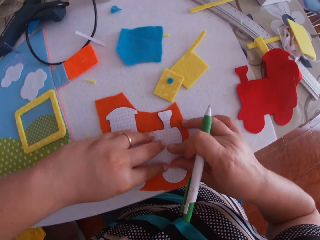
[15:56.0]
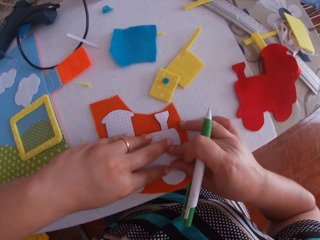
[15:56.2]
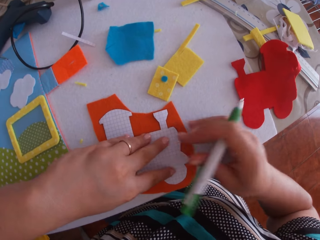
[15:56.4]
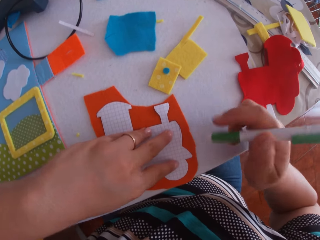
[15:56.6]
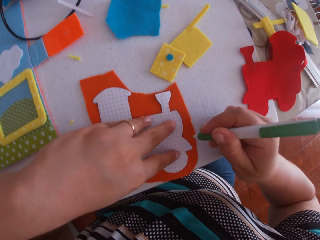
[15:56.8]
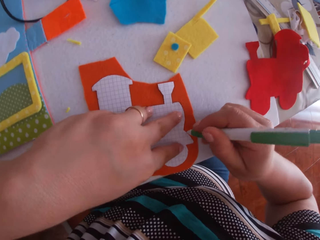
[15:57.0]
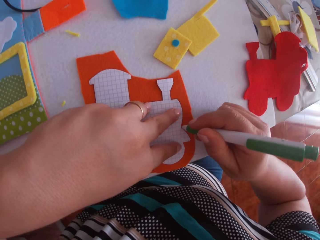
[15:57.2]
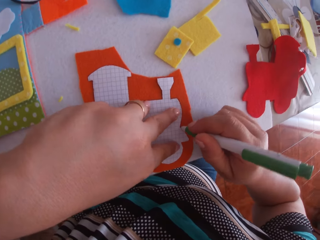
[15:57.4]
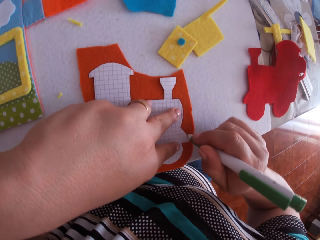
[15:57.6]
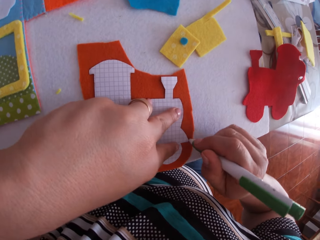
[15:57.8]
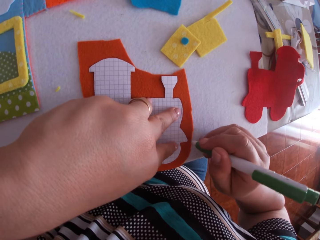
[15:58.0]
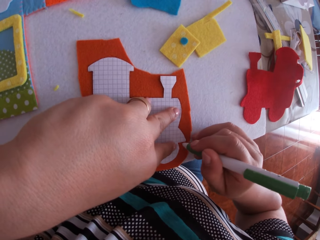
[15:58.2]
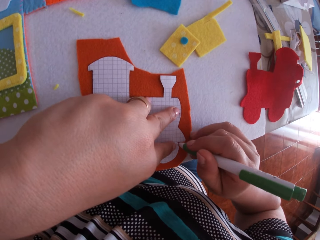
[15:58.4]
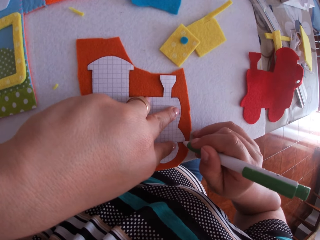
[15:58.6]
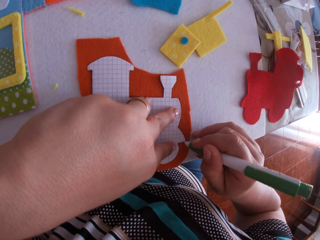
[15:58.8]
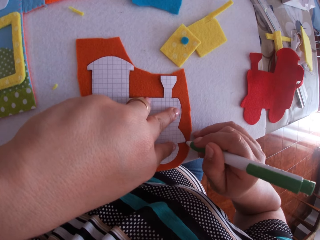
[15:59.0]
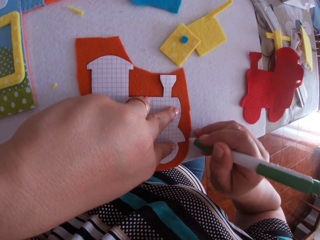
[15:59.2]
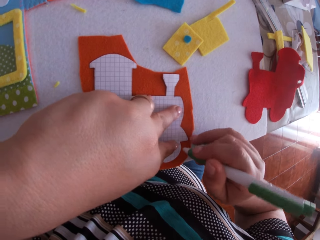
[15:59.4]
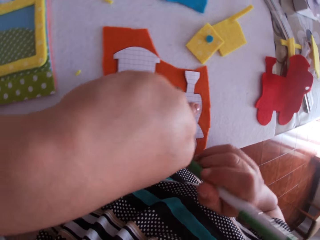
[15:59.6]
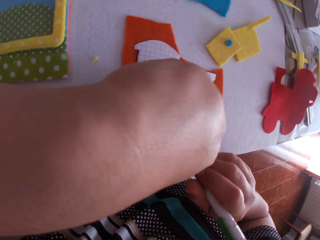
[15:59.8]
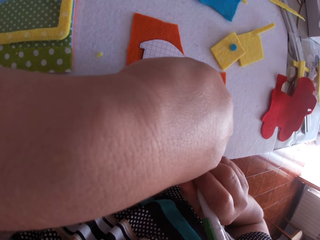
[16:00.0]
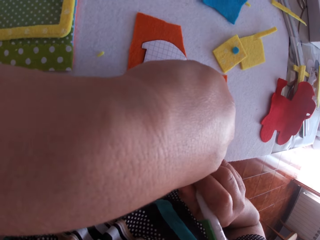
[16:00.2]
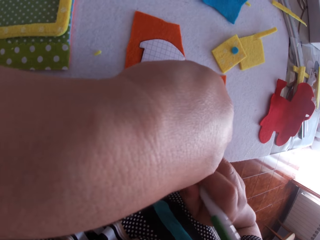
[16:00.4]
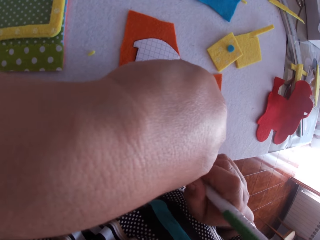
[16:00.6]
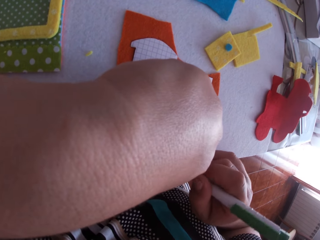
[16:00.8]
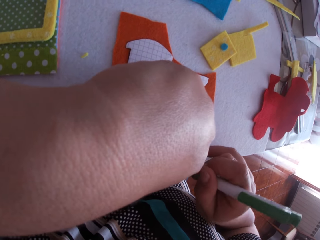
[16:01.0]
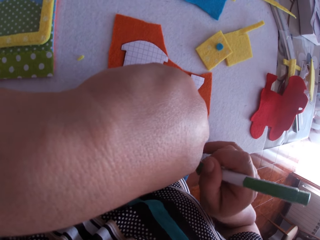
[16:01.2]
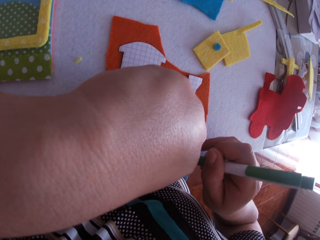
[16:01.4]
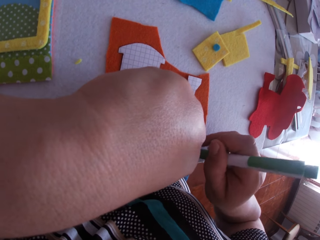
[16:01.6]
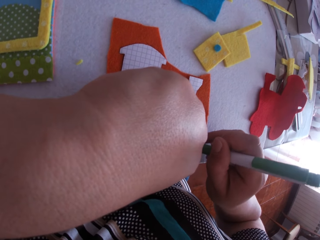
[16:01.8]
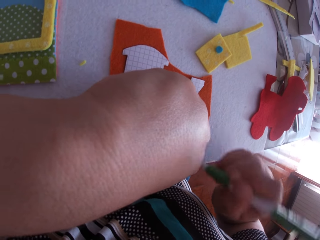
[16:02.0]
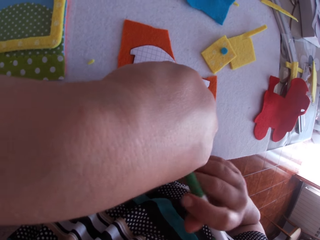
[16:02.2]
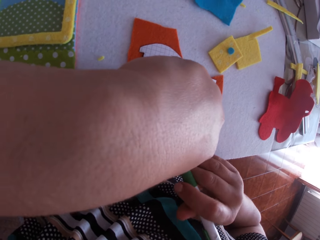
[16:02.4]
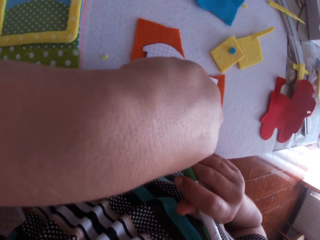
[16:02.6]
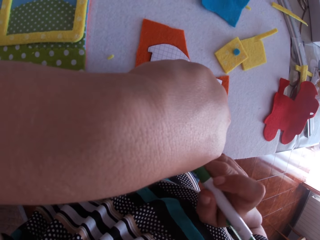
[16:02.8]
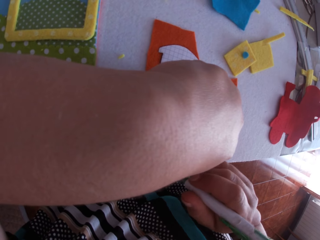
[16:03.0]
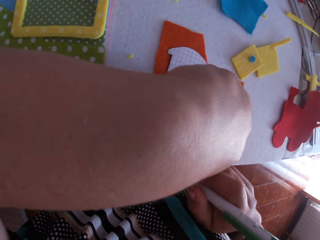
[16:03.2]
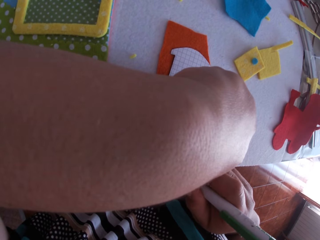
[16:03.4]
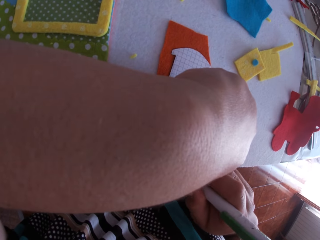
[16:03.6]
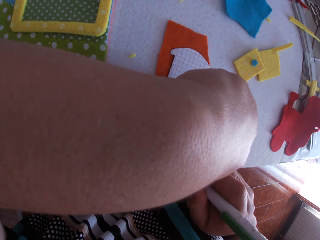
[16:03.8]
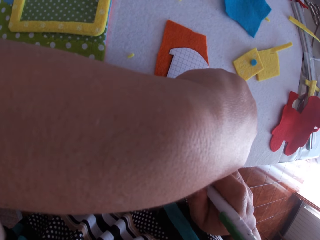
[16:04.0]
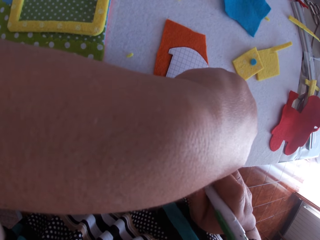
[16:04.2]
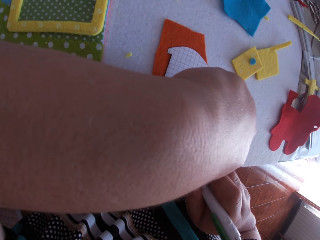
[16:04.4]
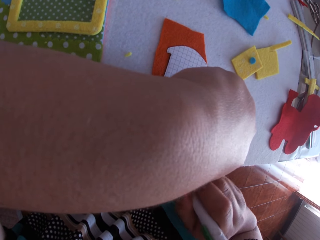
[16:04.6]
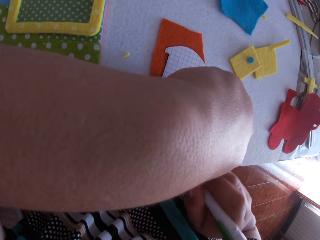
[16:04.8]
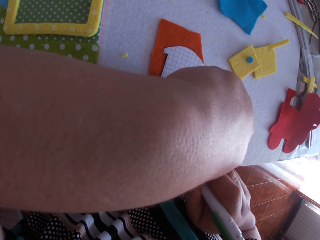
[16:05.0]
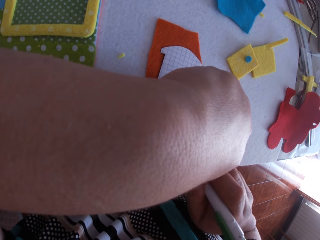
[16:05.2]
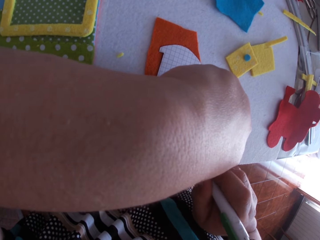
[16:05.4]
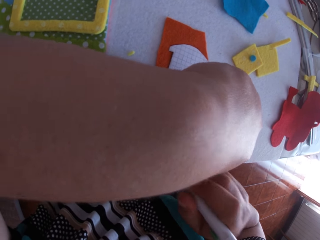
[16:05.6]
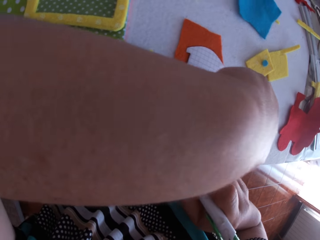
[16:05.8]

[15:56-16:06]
The camera wearer swings a hand. They draw on the felt materials.

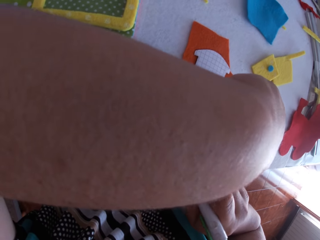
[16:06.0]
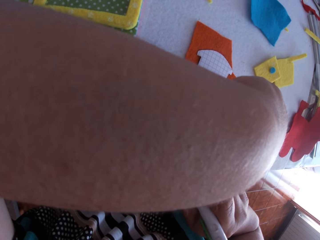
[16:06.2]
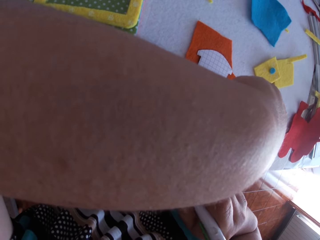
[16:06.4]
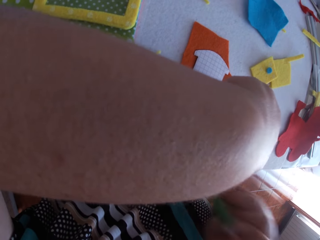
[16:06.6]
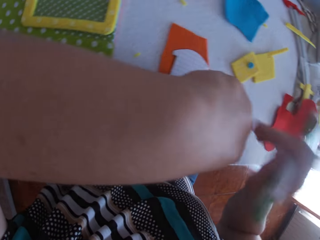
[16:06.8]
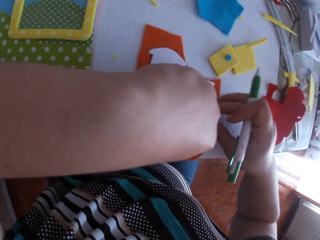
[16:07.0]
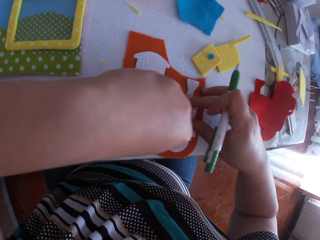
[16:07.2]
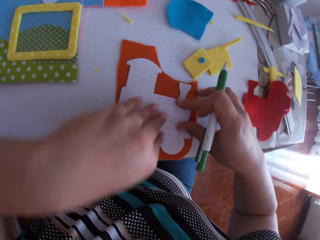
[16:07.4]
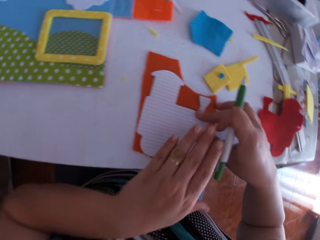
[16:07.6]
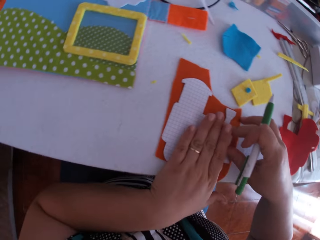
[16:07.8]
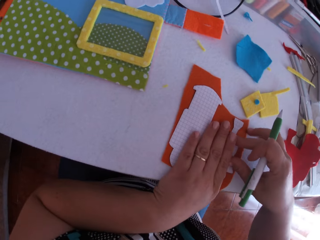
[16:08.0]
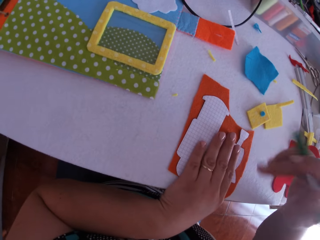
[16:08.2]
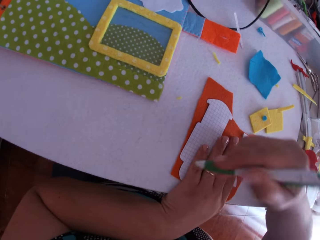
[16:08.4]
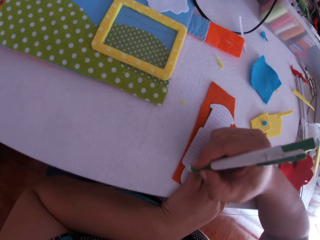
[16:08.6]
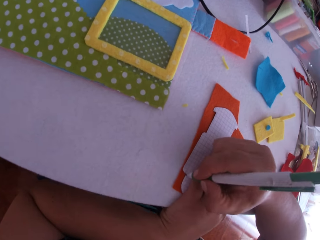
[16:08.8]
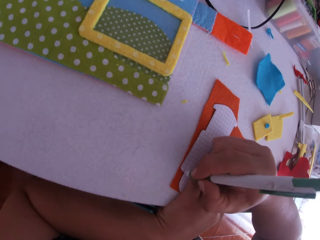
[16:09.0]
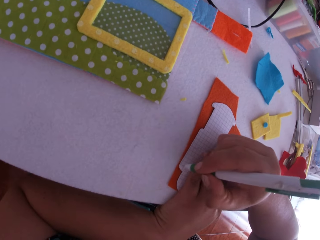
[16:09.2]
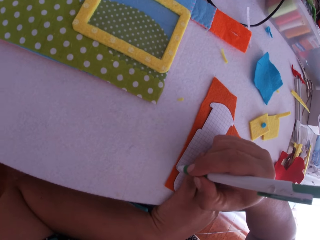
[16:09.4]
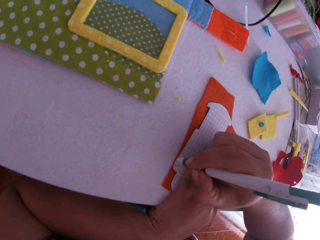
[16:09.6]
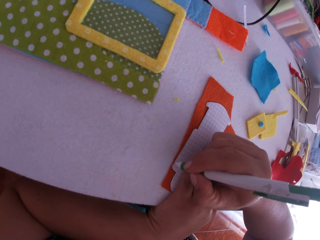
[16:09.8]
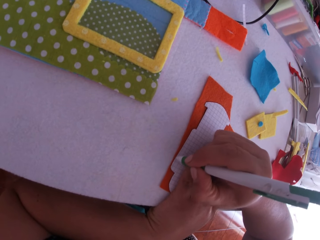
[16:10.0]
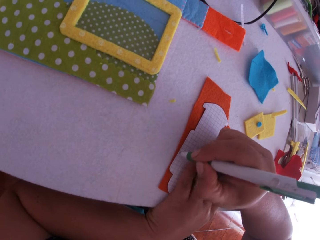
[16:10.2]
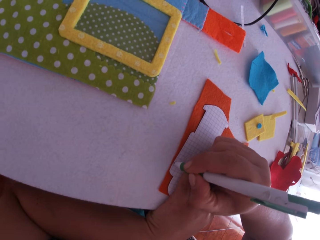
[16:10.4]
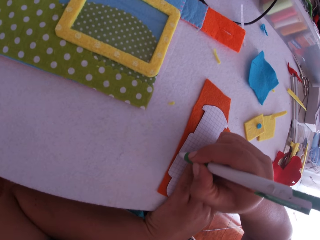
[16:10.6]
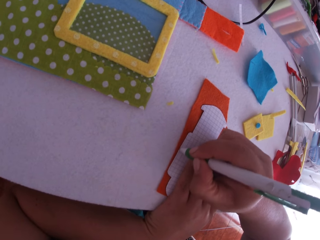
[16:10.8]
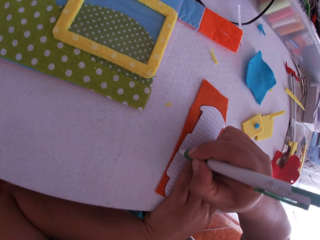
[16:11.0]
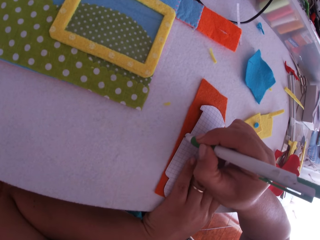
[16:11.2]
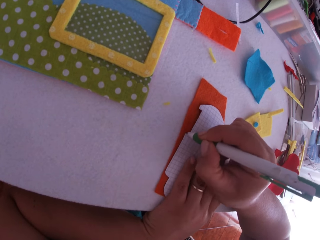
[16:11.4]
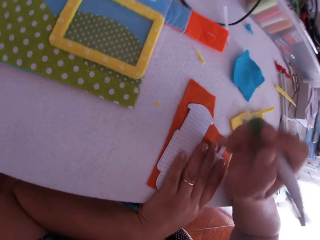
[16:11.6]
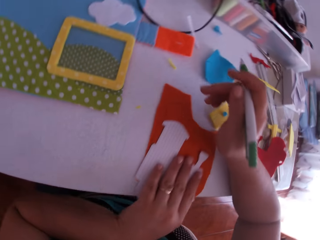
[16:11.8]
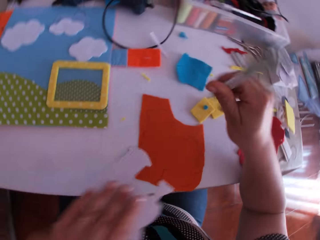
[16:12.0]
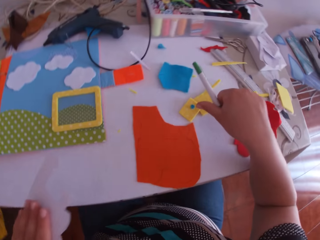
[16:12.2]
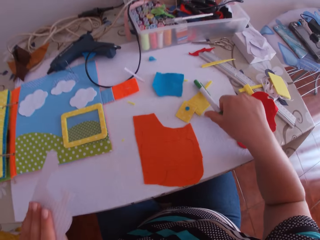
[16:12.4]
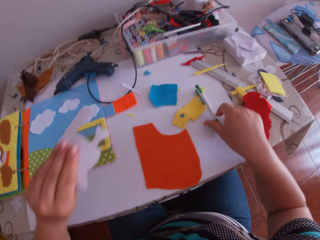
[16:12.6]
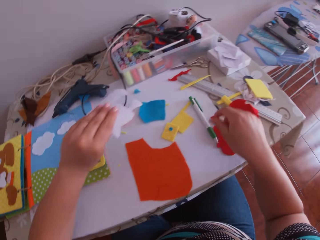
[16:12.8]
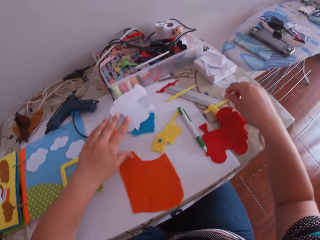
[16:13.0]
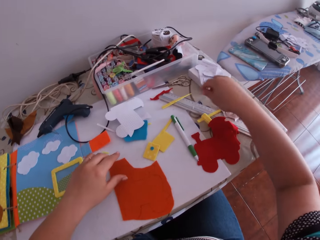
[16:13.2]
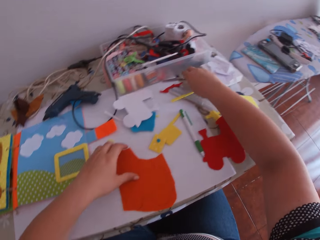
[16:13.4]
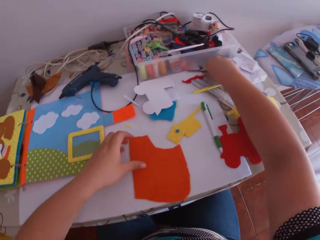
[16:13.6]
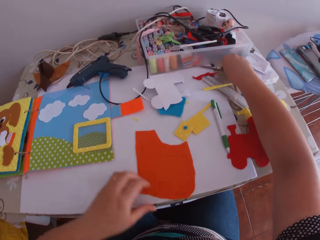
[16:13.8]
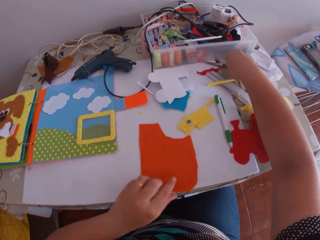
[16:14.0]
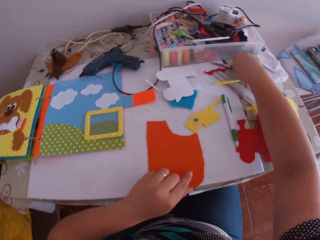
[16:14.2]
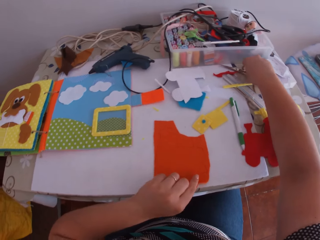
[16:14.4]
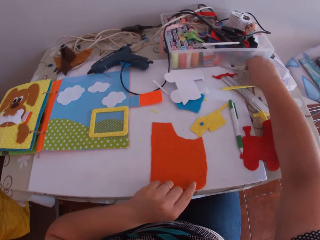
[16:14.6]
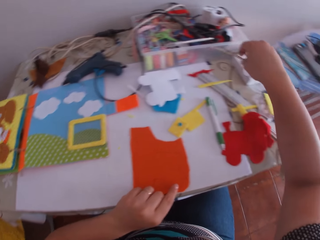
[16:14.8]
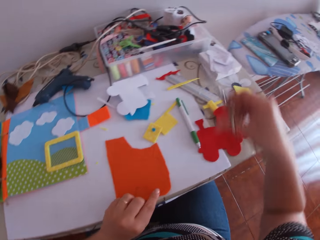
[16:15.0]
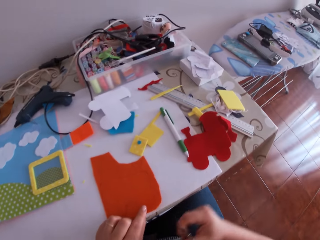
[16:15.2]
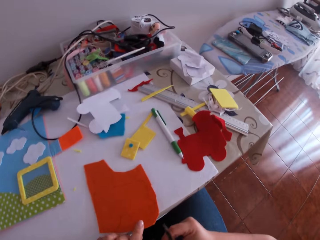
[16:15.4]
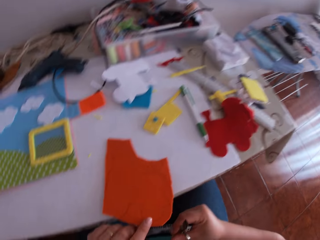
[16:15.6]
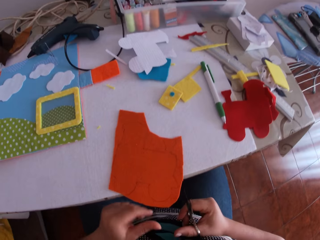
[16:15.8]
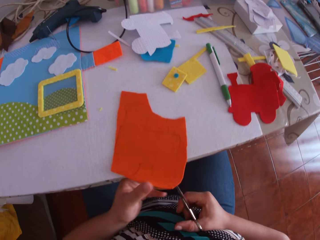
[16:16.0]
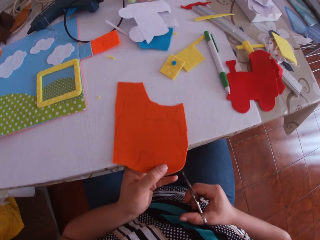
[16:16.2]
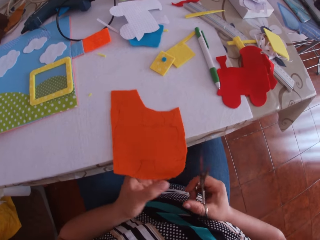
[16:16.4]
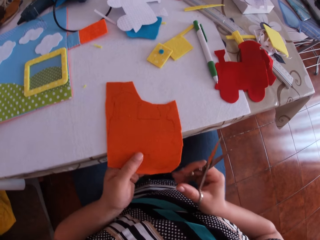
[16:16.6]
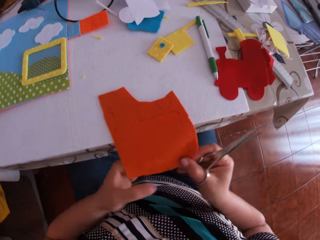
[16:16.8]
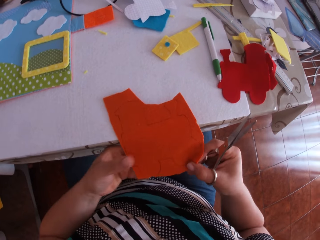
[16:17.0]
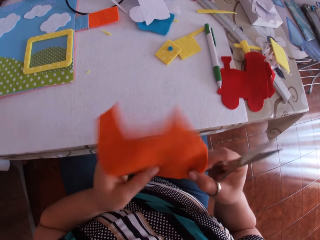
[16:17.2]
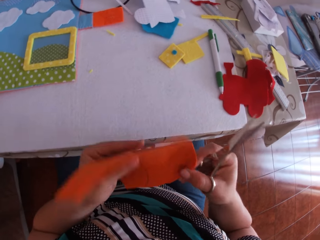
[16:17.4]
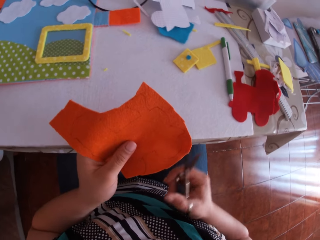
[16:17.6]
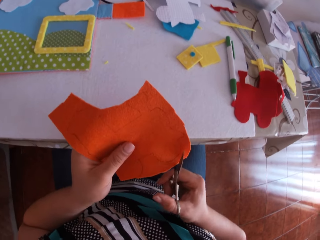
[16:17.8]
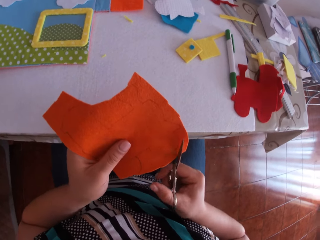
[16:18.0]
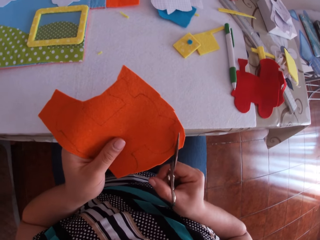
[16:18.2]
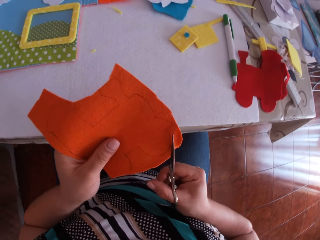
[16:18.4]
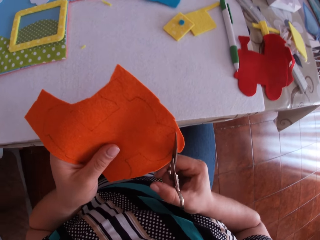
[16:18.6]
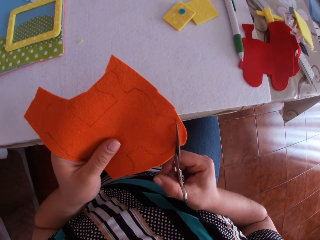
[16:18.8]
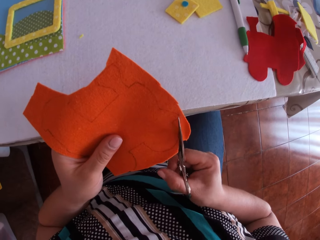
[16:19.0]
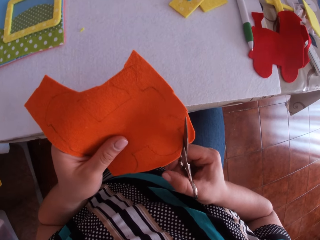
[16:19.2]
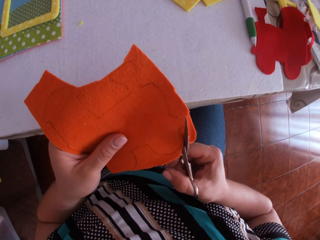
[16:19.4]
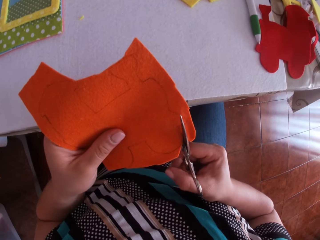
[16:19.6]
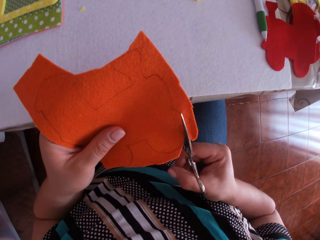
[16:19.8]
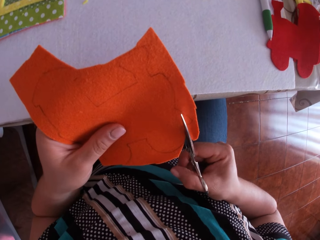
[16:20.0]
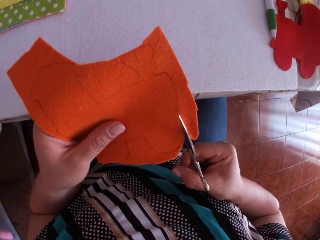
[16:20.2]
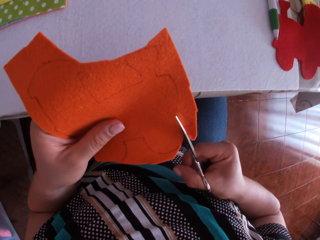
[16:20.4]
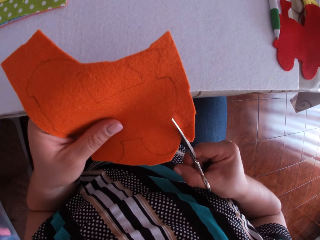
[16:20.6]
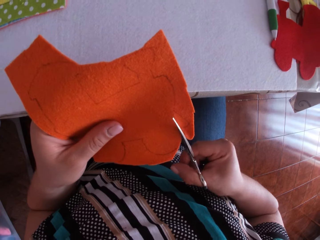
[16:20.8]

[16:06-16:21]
The camera wearer holds the paper train craft. She swings her hand. She holds the paper train craft. She swings her hand. She draws on the felt materials. She swings her hand. She drops the pen on the table with her right hand. She swings her hand. She drops the white cardboard on the table with her left hand. She swings her hand. She picks up the scissors on the table with her right hand. She swings her hand. She holds a felt material. She lifts the material with her left hand. She swings her hand. She trims the material with the scissors in her right hand.
